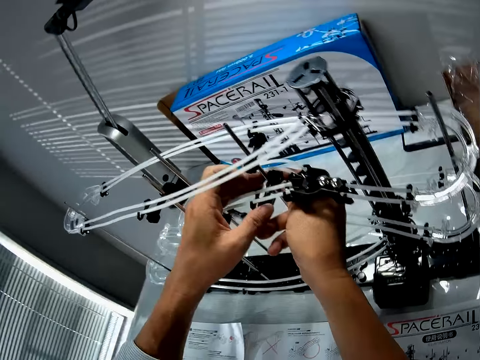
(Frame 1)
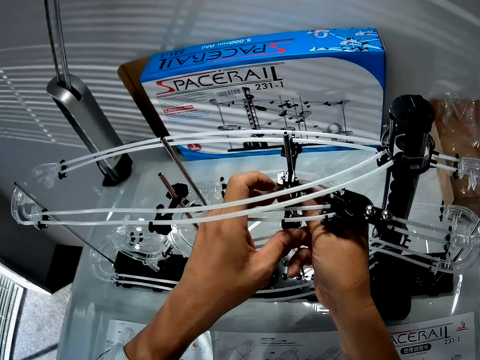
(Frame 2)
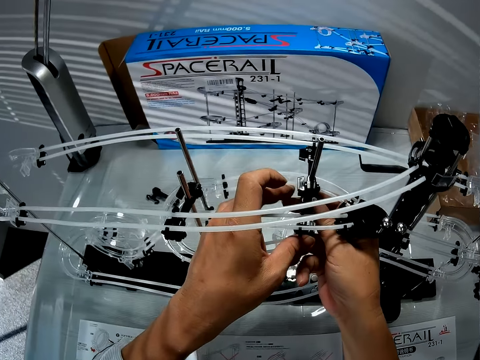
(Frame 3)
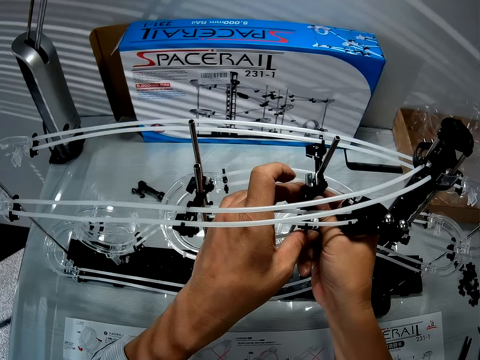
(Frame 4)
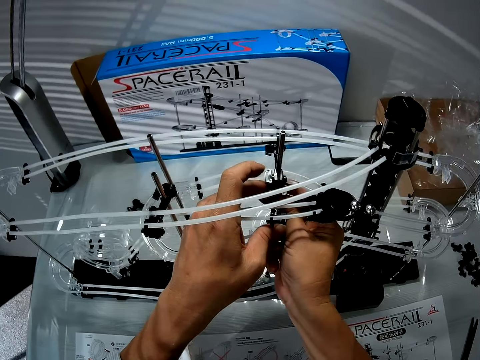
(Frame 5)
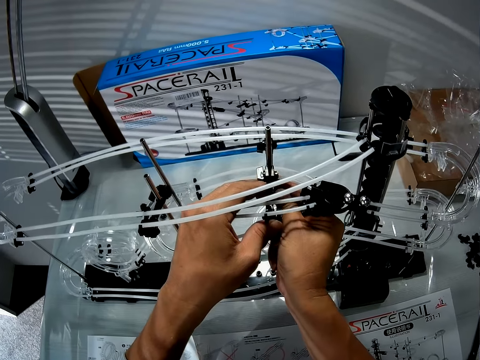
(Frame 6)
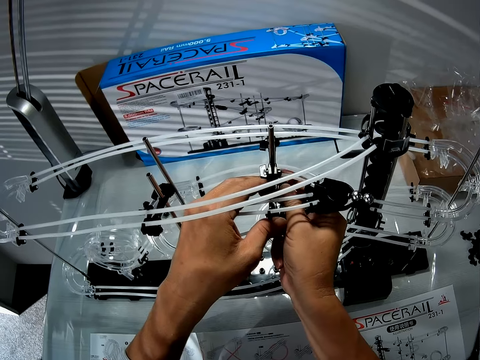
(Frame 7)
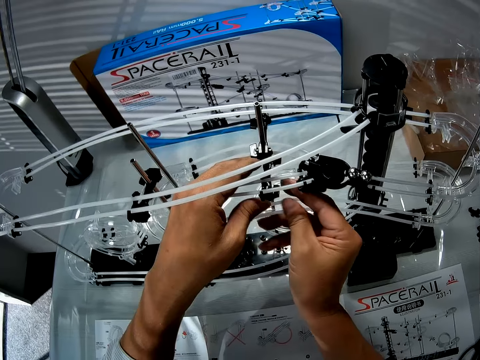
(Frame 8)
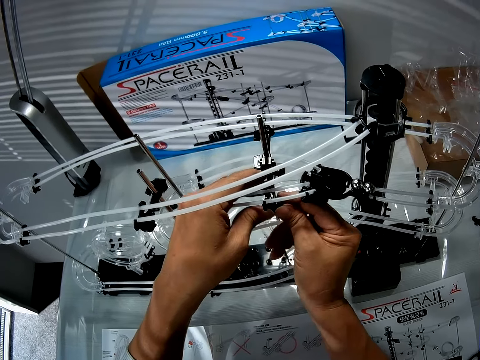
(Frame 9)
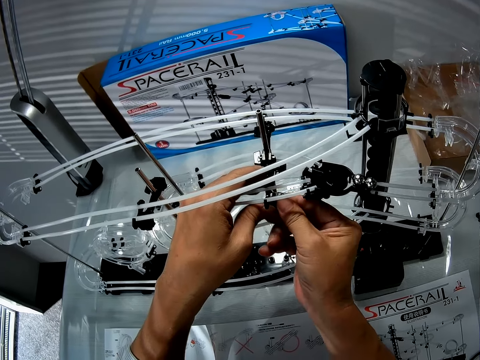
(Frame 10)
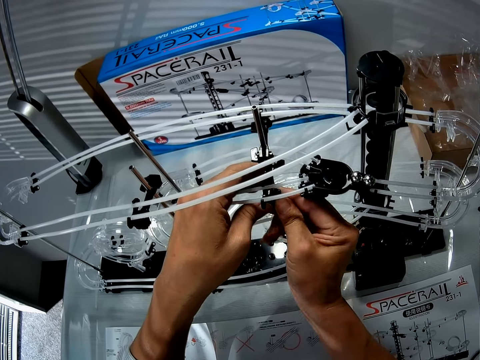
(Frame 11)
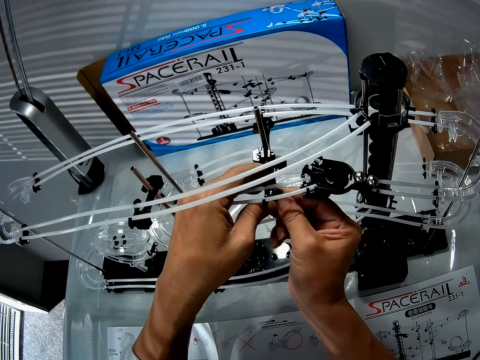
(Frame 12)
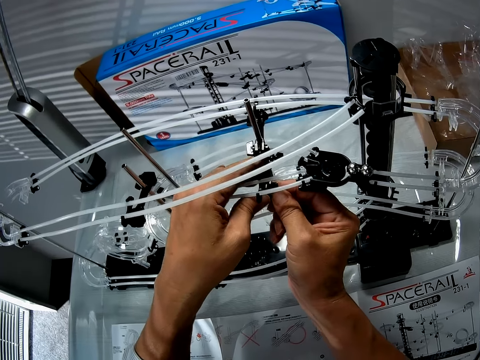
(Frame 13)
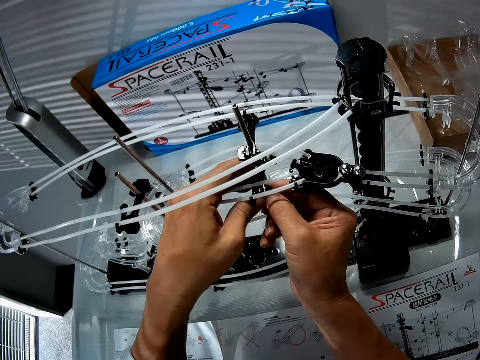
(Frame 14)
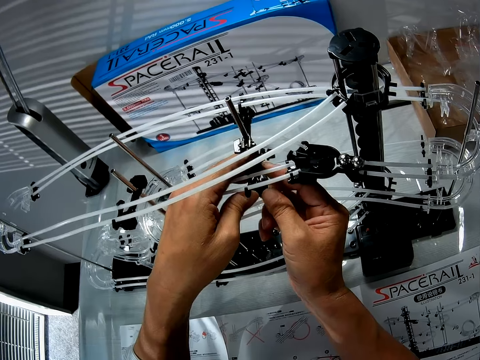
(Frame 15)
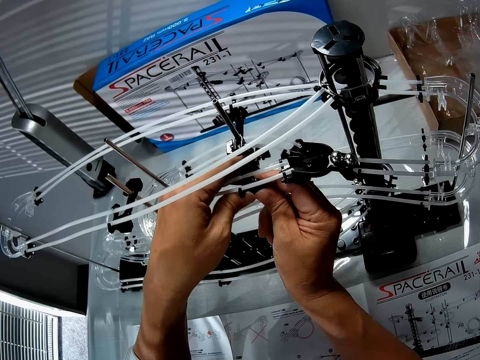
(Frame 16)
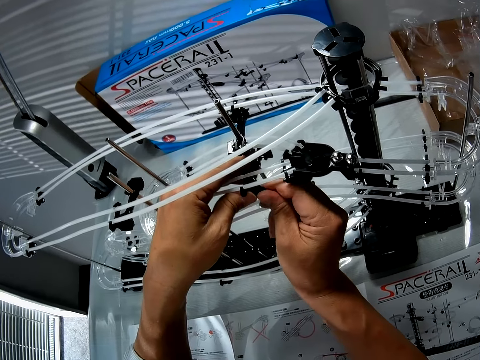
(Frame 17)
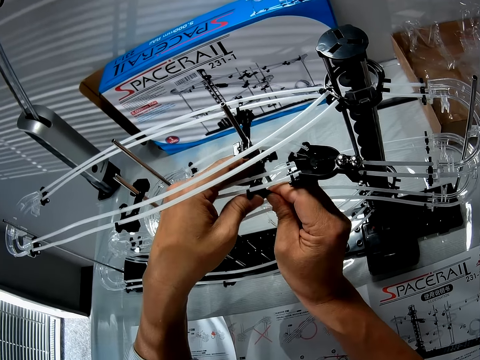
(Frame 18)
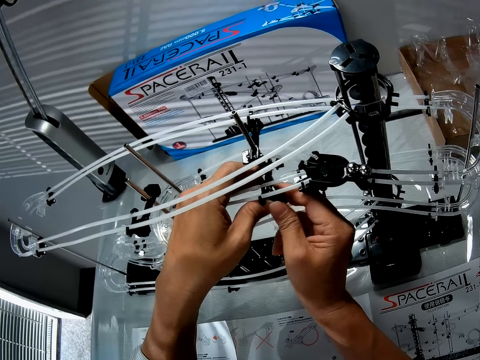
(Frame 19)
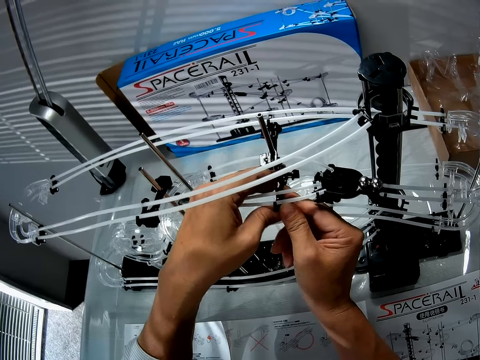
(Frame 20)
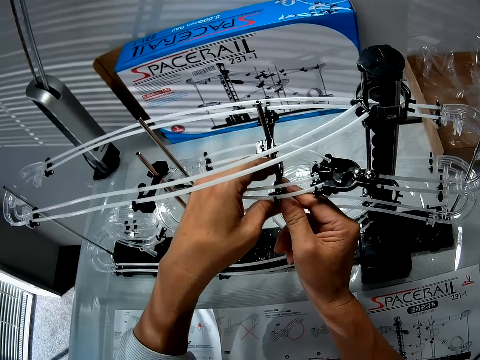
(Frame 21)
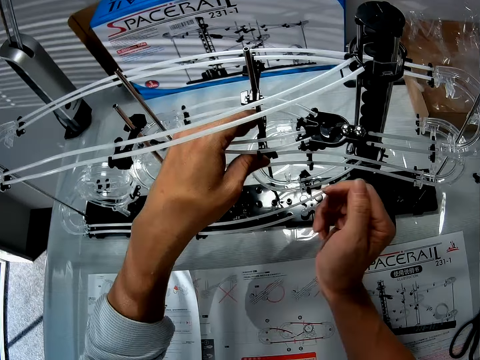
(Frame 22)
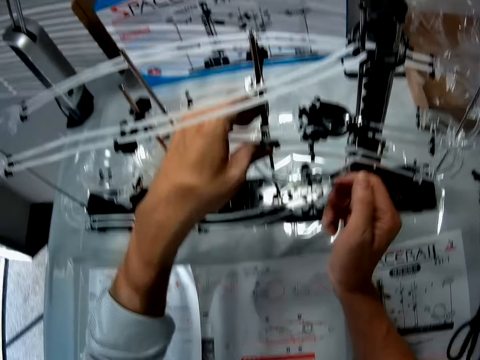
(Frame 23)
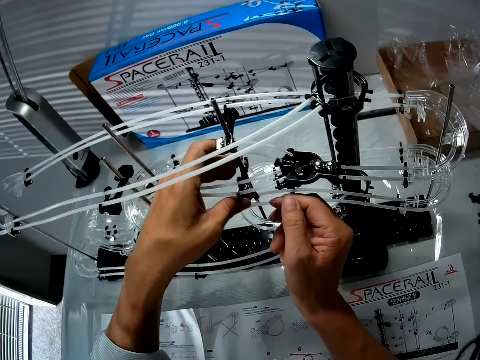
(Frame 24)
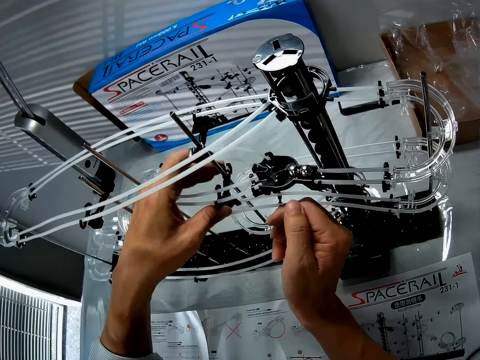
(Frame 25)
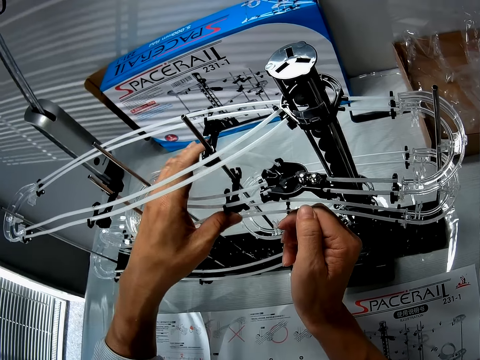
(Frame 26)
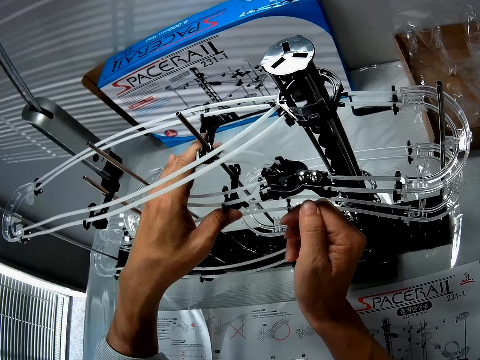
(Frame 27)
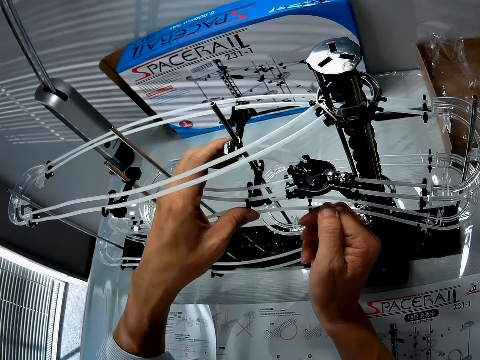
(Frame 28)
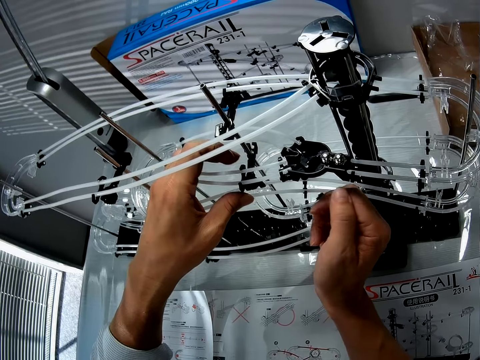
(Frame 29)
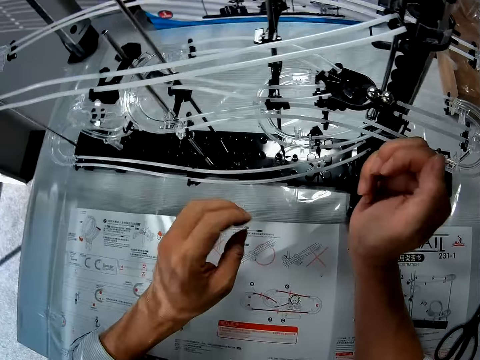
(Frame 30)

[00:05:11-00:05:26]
The camera wearer drops a steel ball.

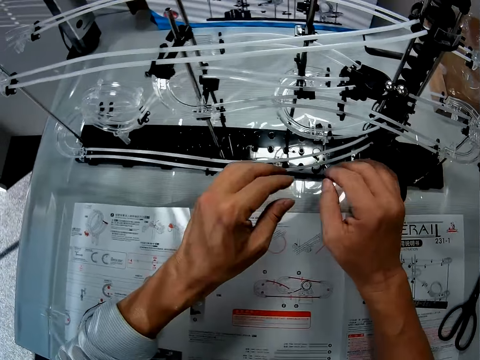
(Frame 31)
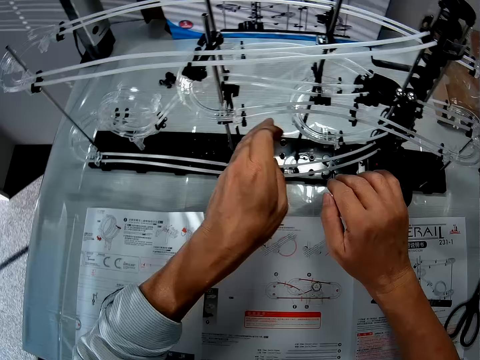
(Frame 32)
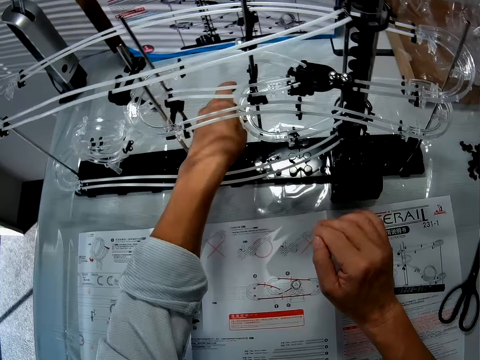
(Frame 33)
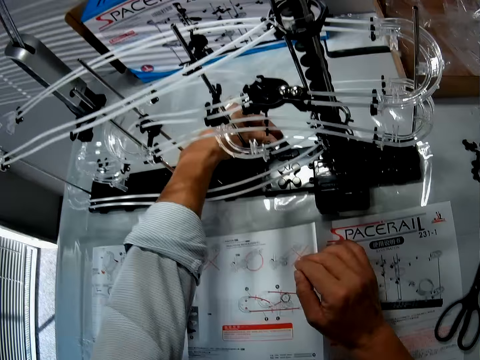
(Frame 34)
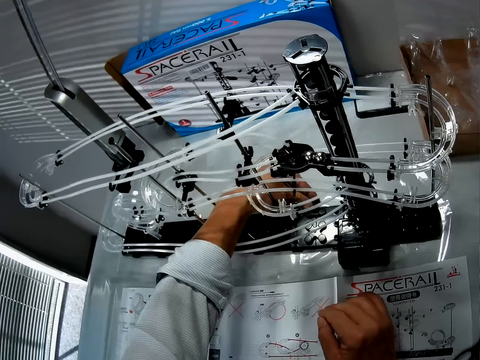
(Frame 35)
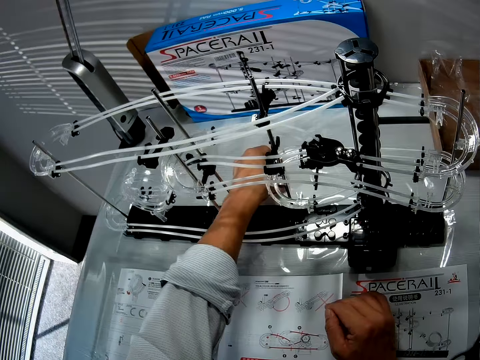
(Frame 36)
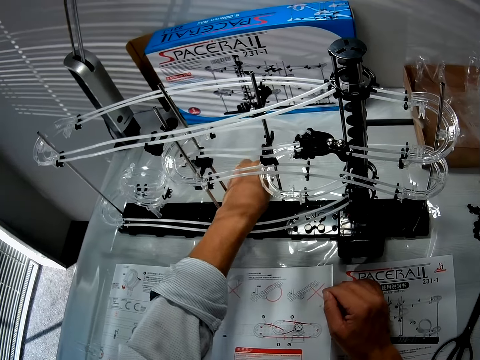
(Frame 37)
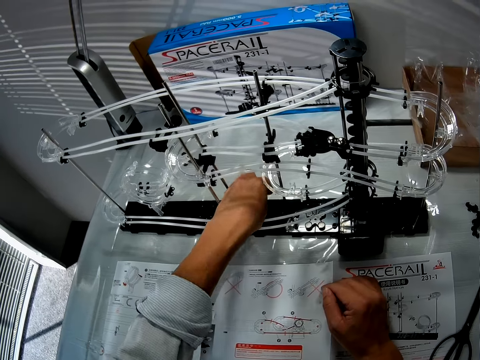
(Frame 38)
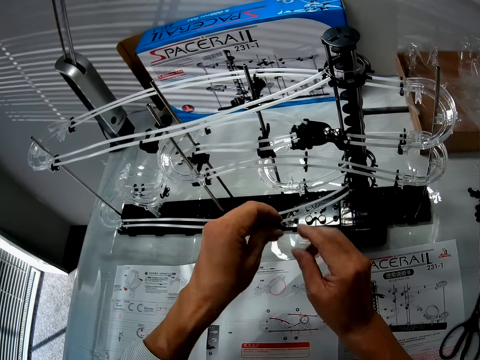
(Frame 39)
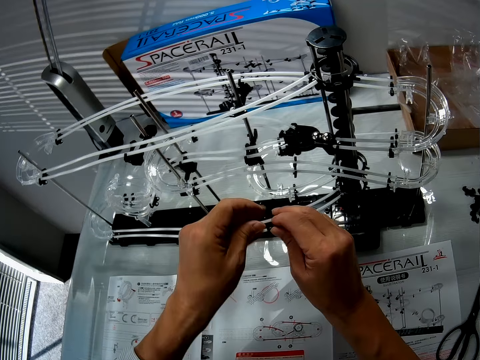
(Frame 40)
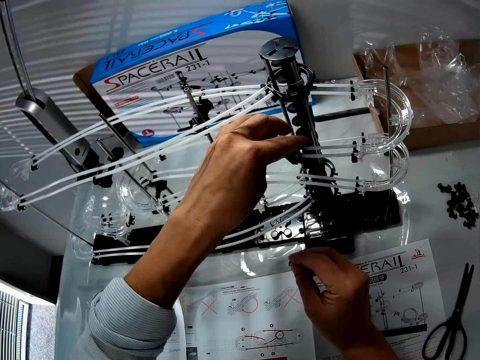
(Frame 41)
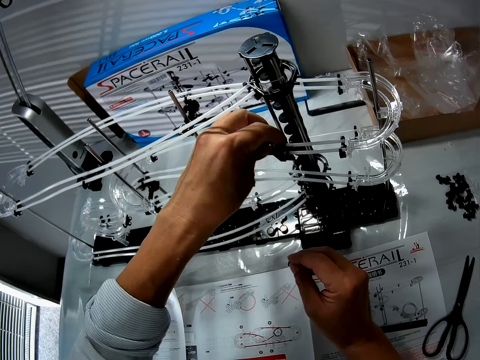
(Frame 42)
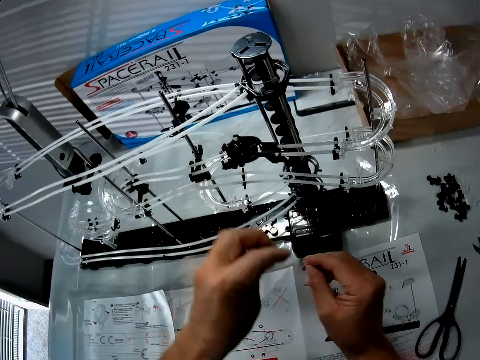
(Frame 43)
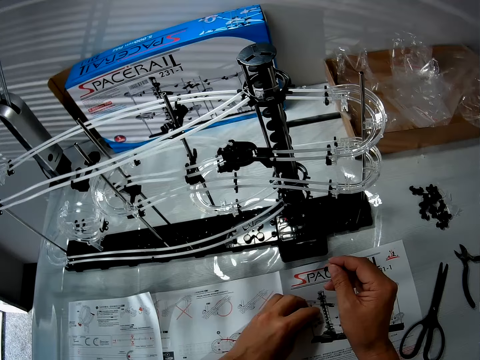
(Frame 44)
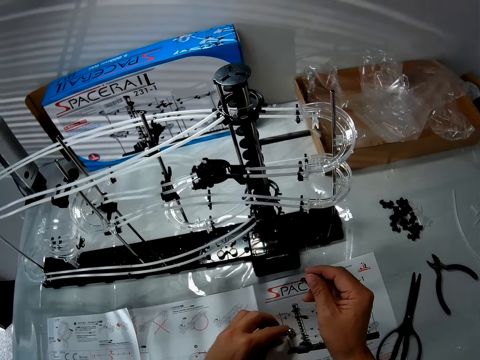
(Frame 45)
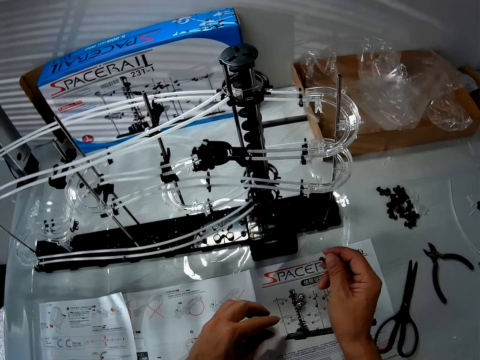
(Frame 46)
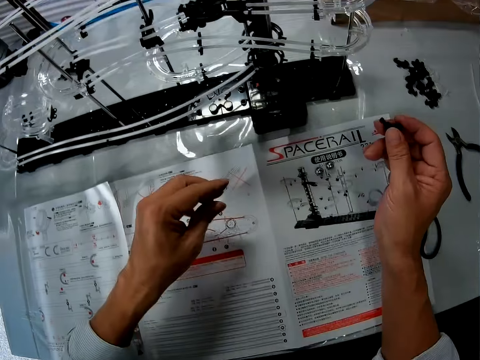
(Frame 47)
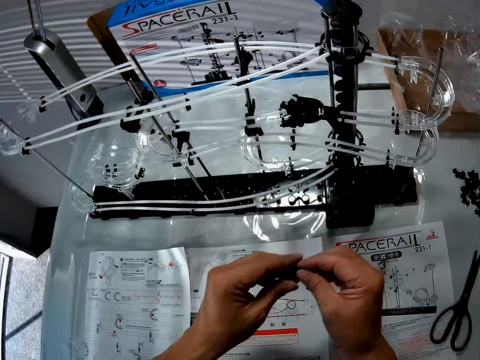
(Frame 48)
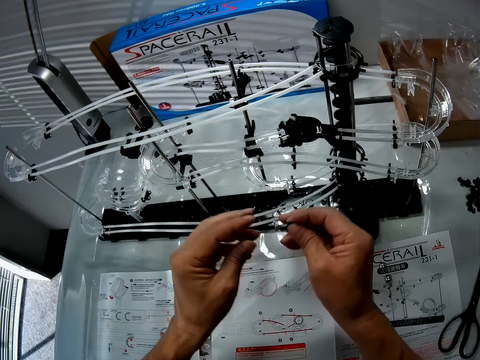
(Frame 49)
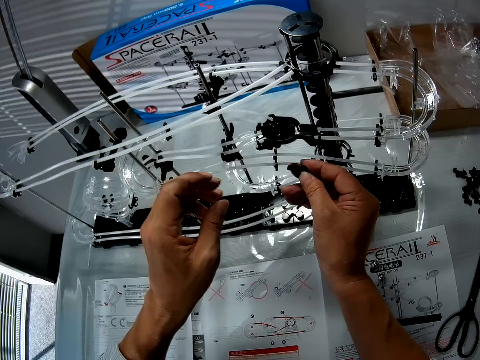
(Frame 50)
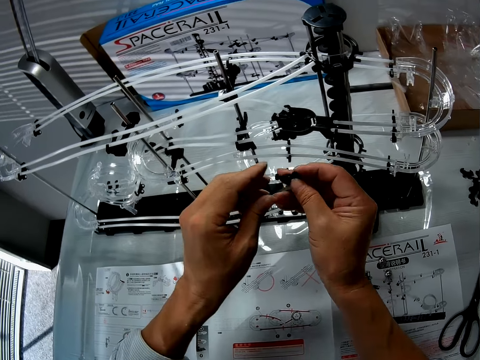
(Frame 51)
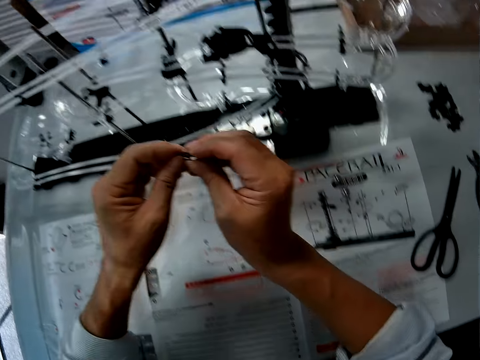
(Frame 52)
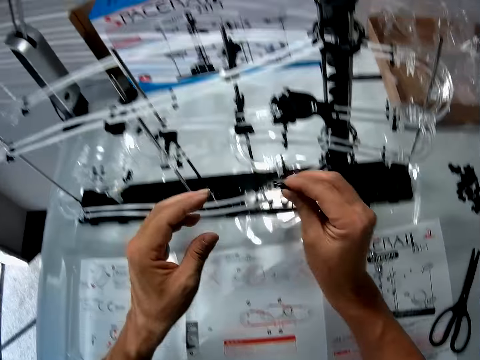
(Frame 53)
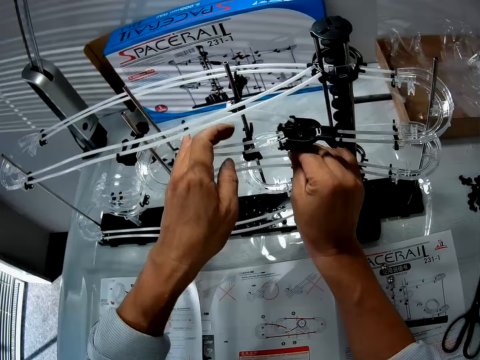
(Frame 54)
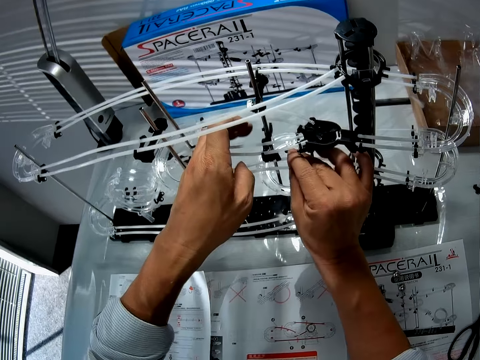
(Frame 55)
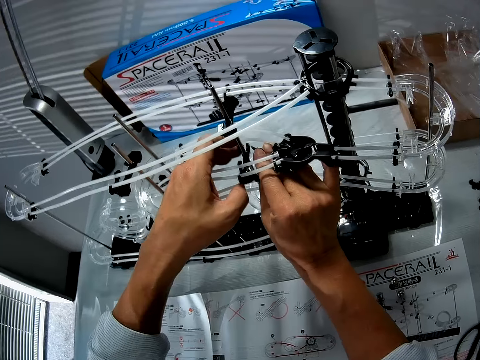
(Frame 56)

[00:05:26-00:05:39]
The camera wearer picks a component from the table at the back of the space rail. They pick the steel balls from the marble roller or roller coaster toy. They put the steel balls on the table. They fix the component to the roller coaster toy.
